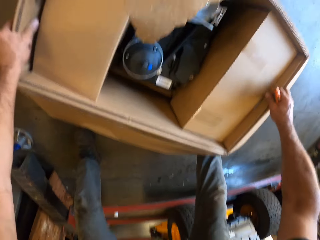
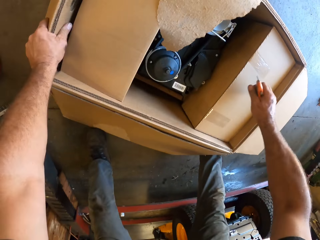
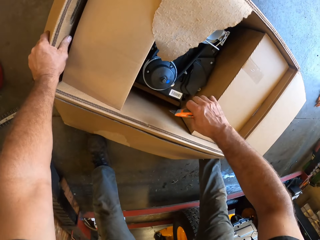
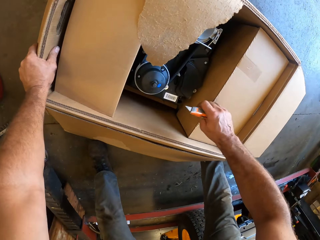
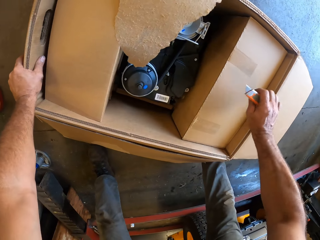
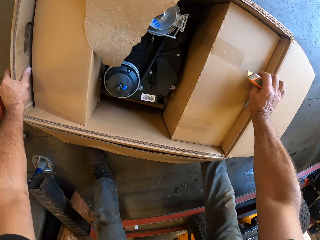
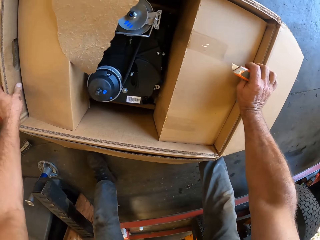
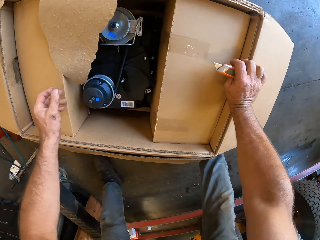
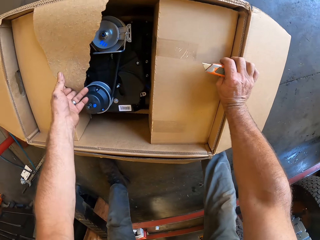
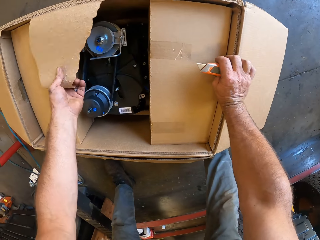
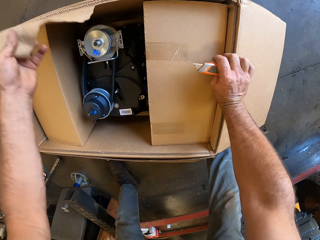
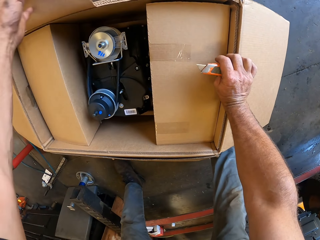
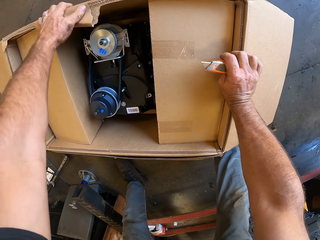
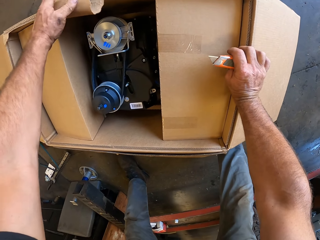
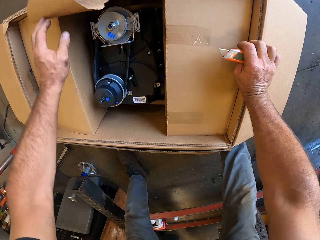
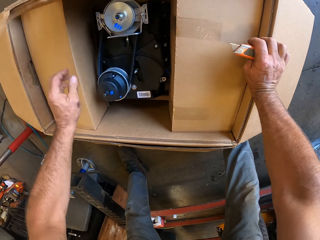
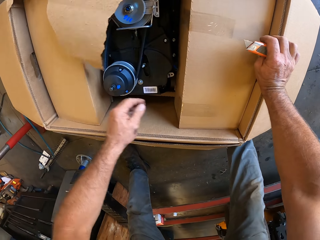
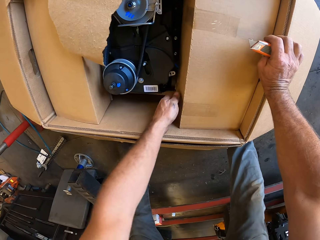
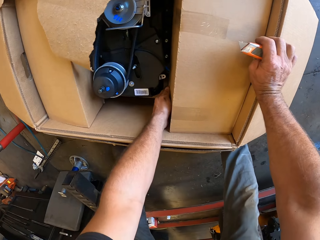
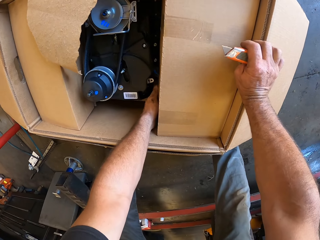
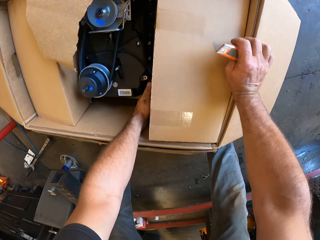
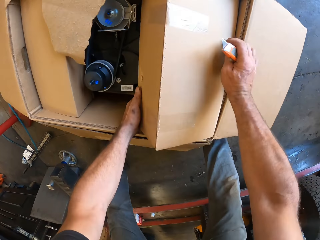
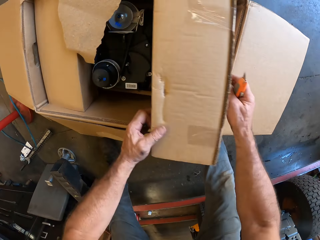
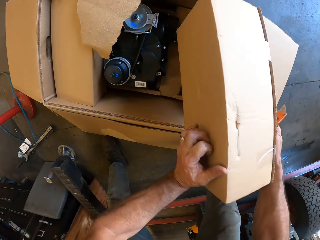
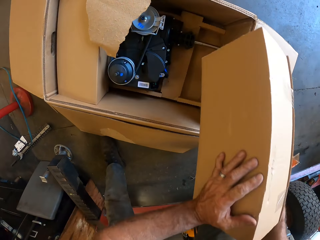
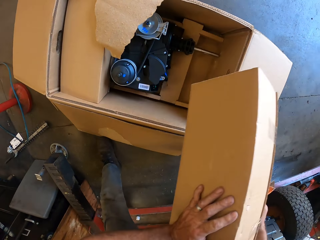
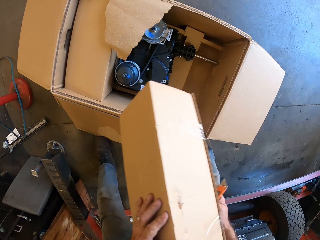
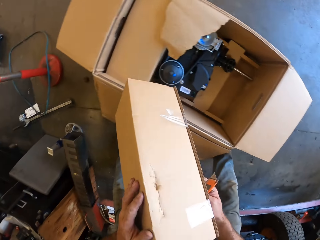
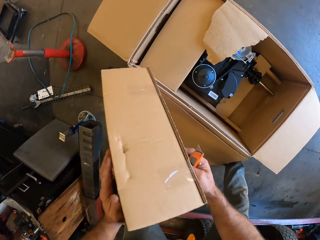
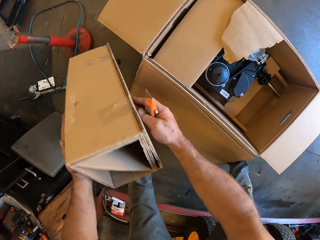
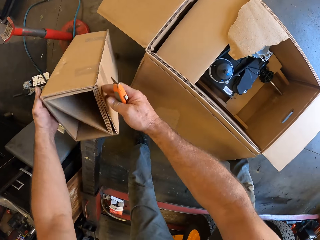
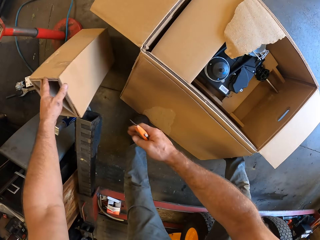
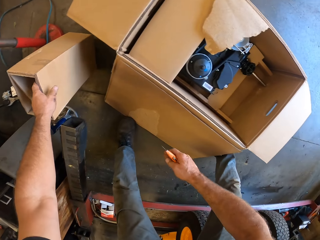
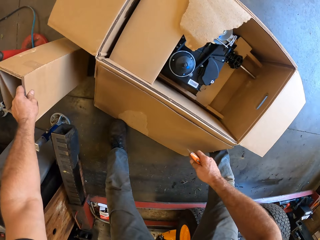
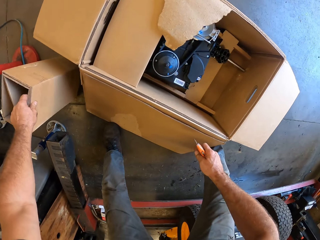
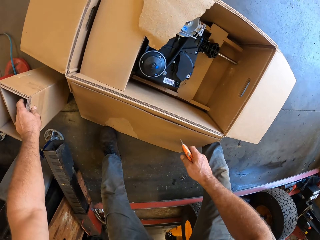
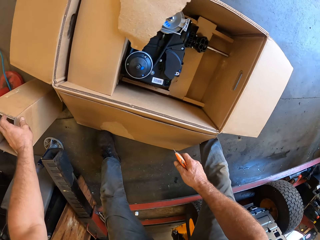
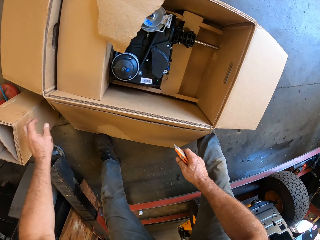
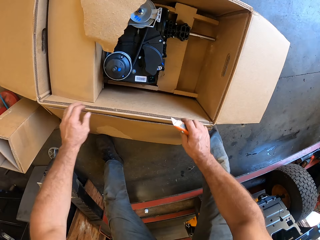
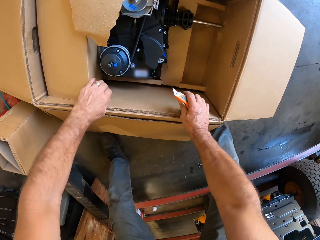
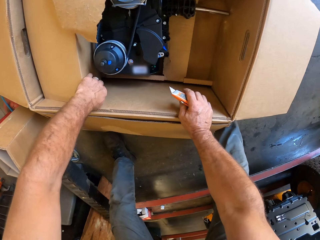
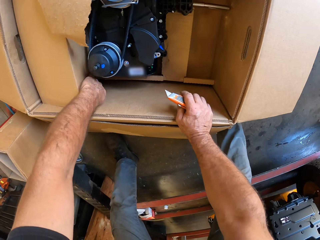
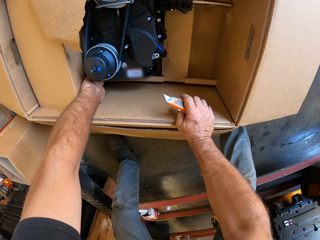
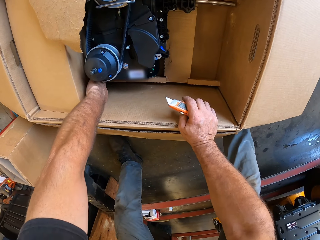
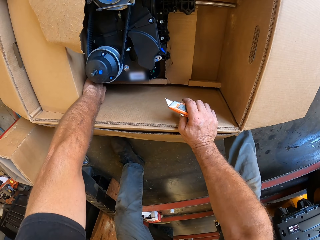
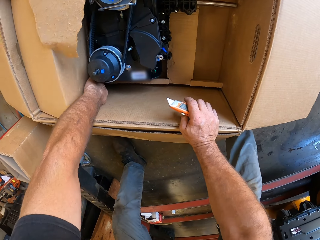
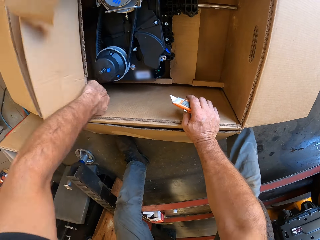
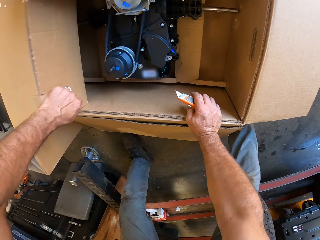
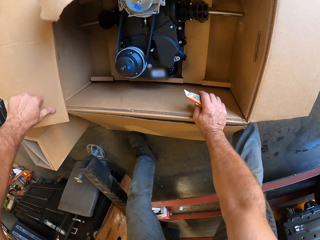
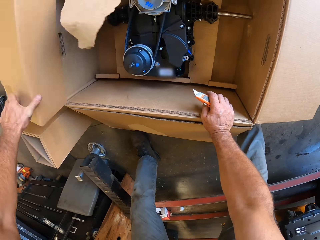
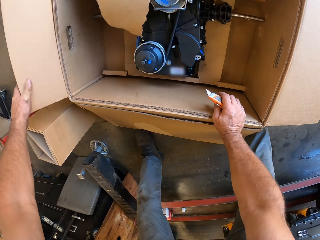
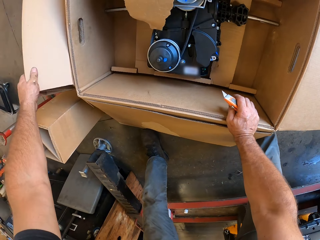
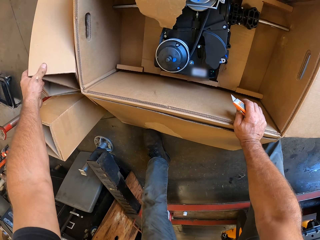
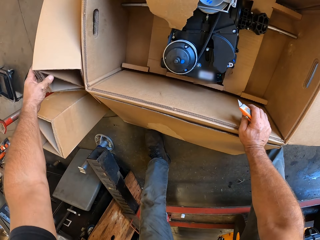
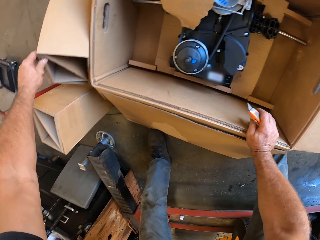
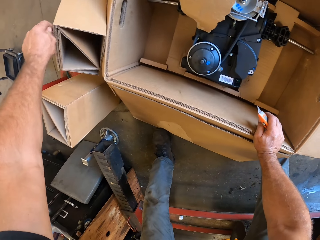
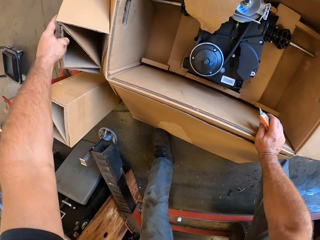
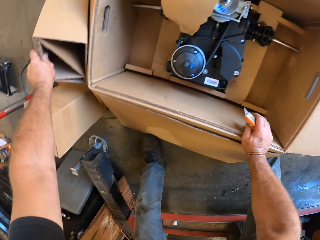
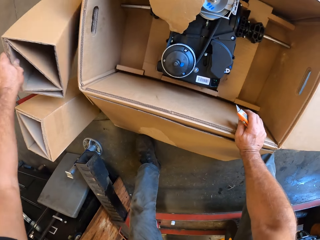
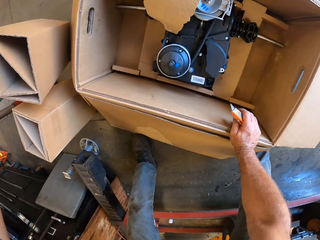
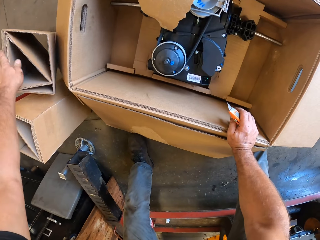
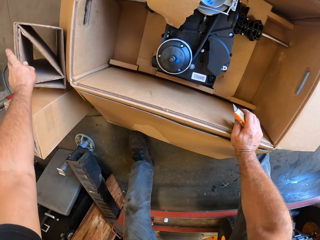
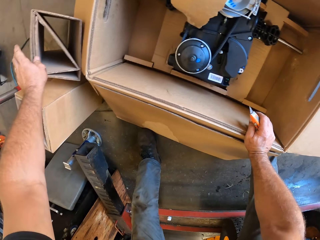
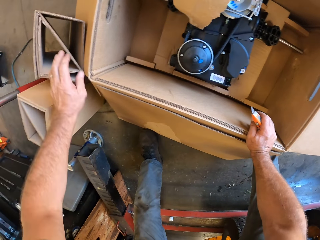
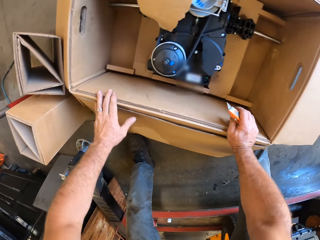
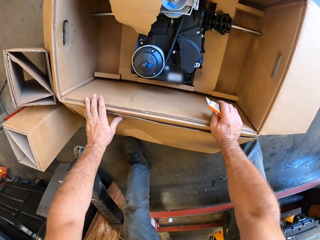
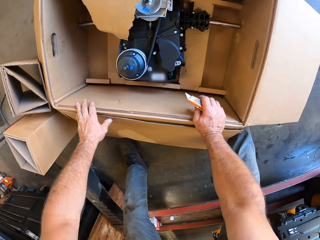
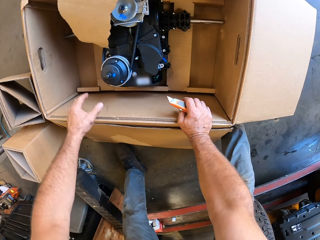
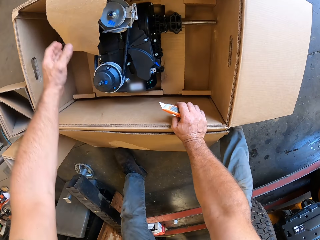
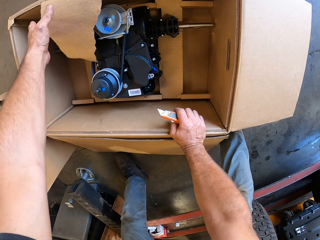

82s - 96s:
The camera wearer puts the hands on the box. They open the box. They pick up a rectangular box or piece of the box. They hold the piece of the box. They put the piece of the box on the floor. They pick up the rectangular box. They put the hand in the box. They lift the box. They put the piece of the box on the floor.

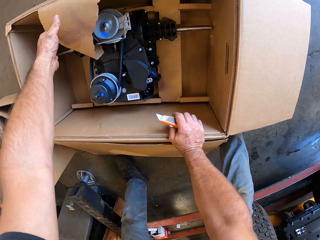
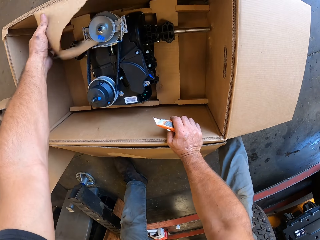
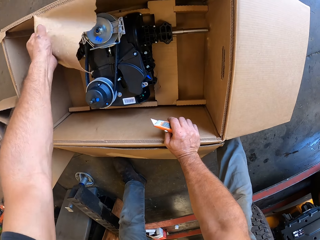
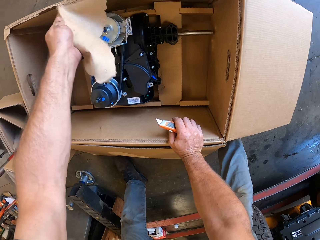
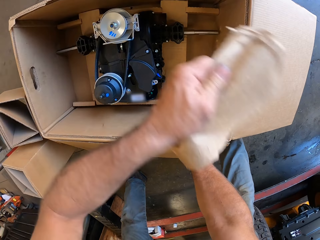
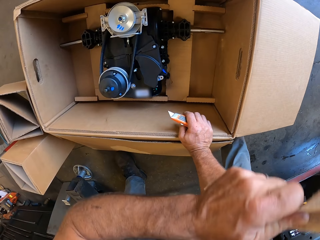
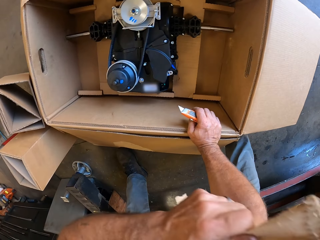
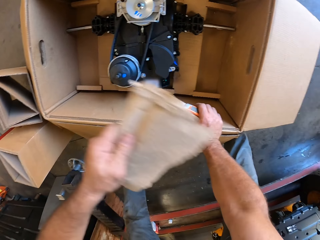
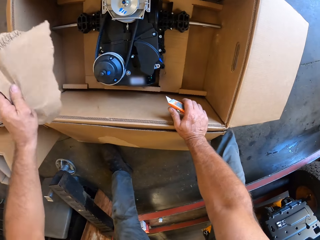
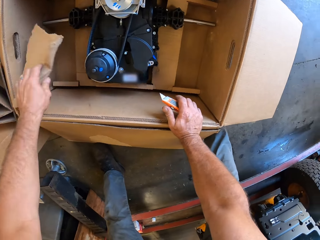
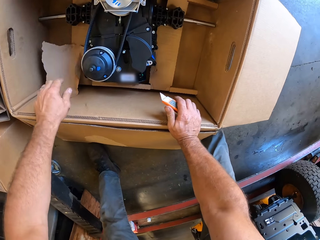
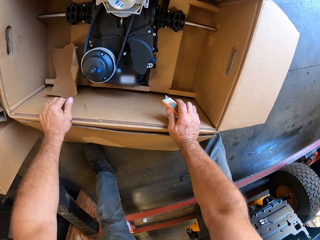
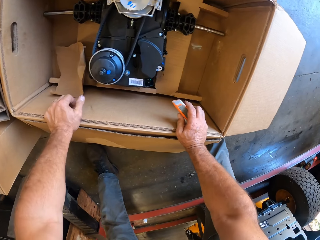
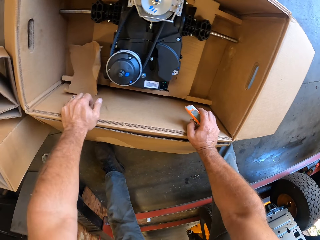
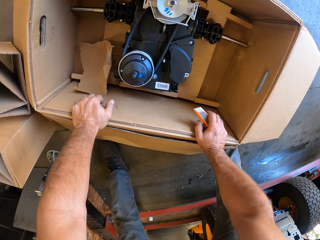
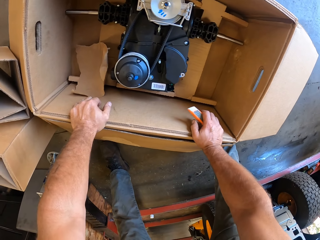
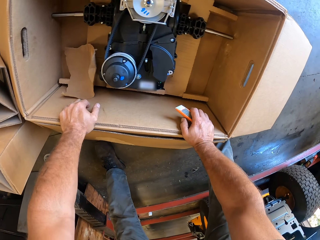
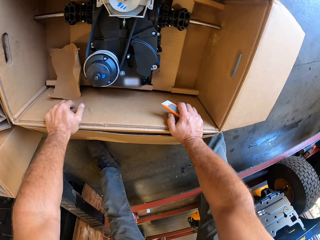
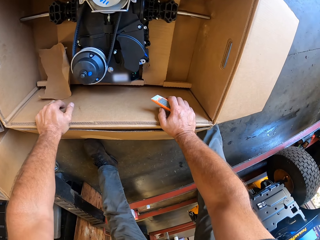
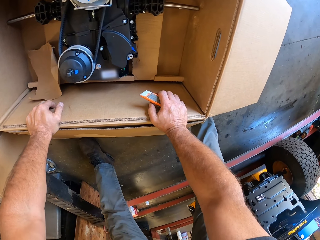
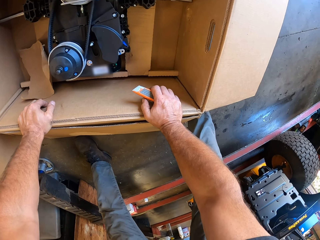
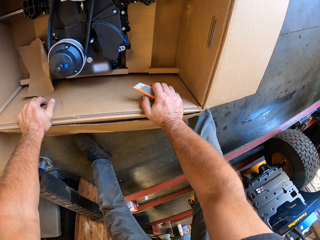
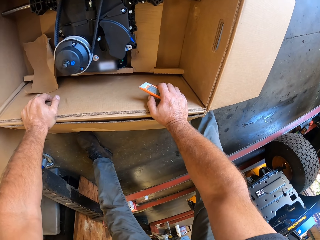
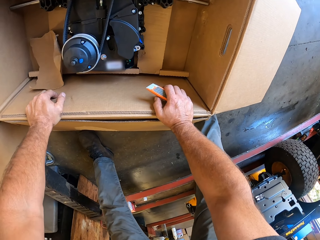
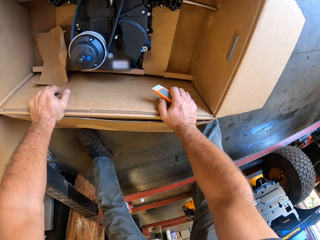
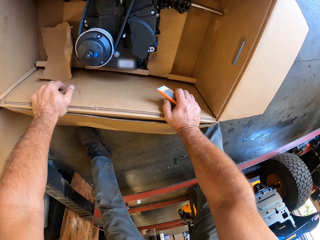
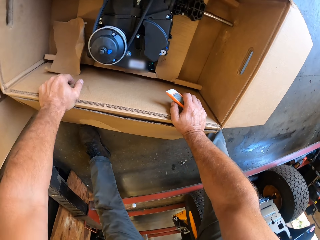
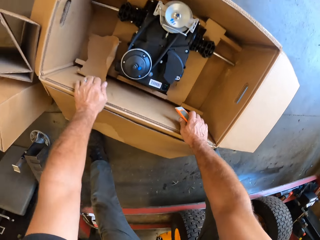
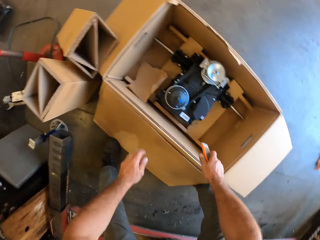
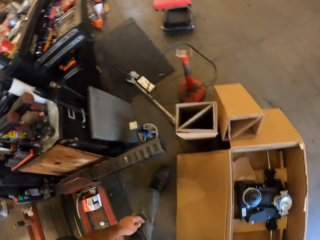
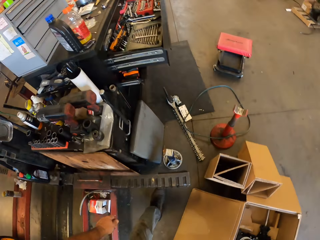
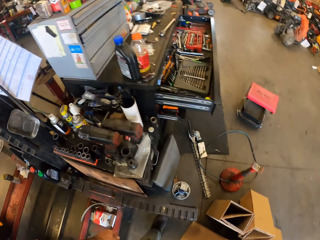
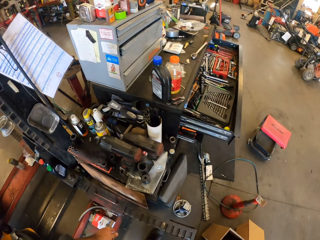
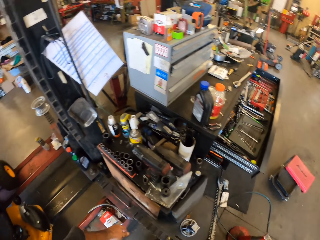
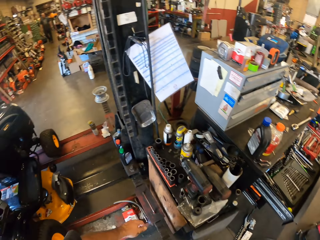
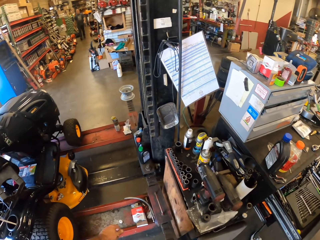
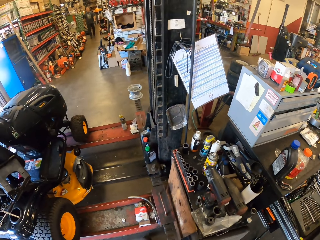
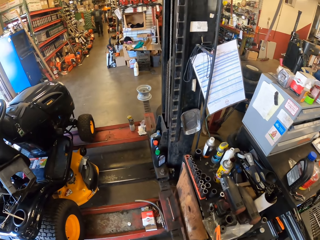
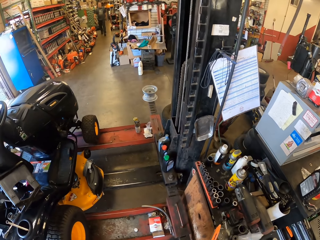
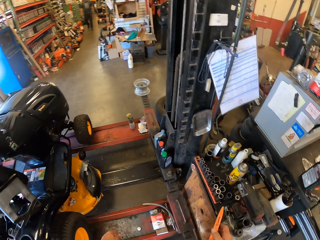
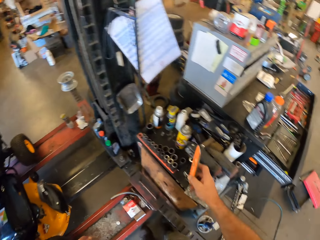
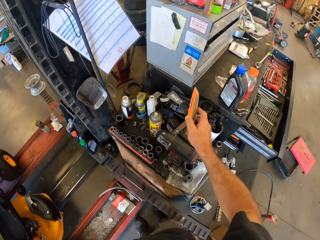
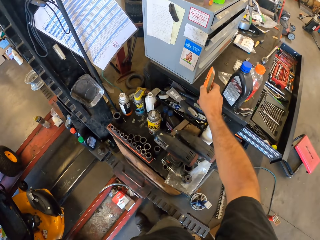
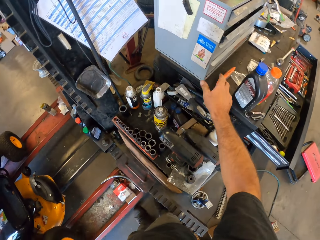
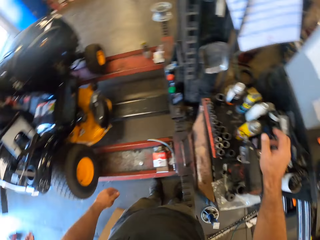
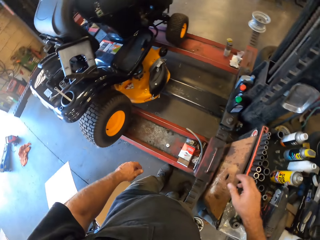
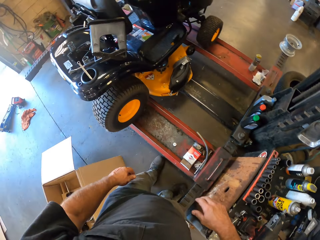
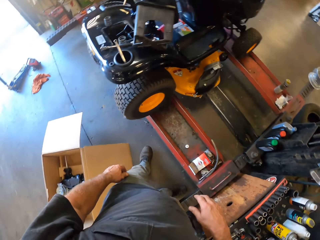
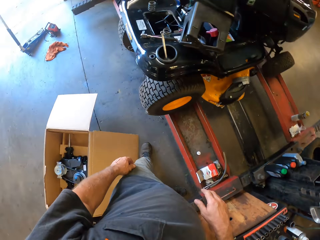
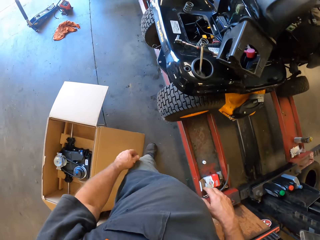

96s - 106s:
The camera wearer pulls off part of a box. They cut the piece of the box. They put the piece of the box inside the box. They put the hands on the box. They look around the store. They put the scalpel on the shelf.
